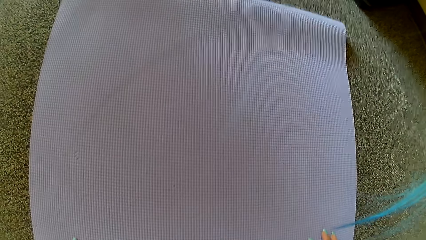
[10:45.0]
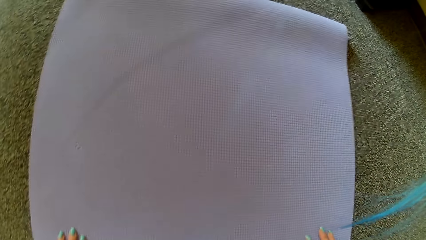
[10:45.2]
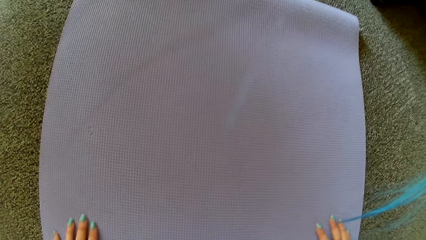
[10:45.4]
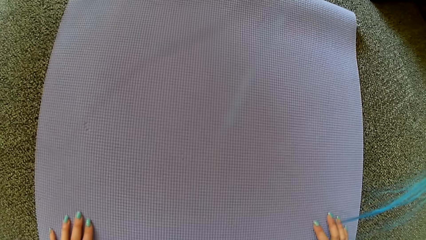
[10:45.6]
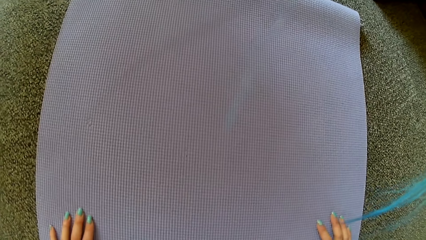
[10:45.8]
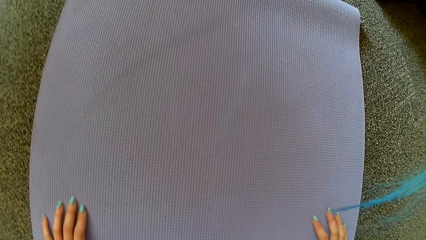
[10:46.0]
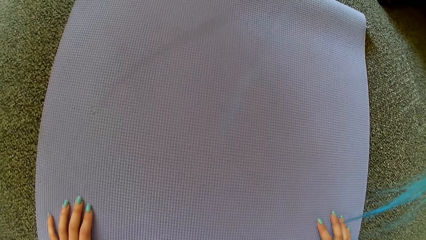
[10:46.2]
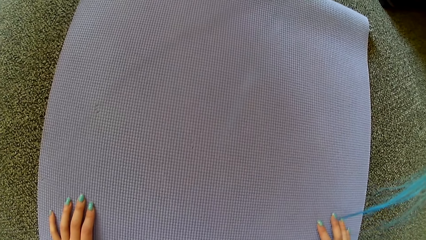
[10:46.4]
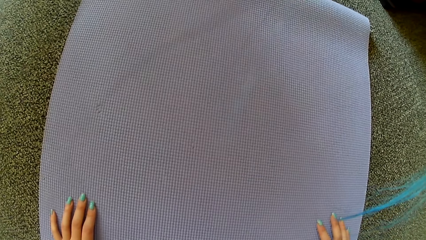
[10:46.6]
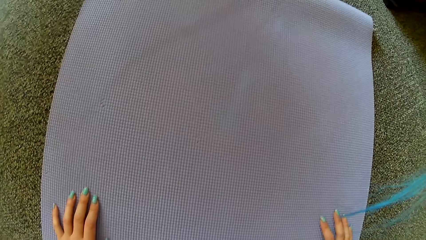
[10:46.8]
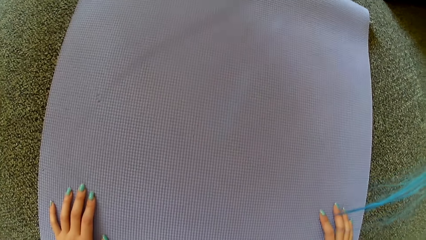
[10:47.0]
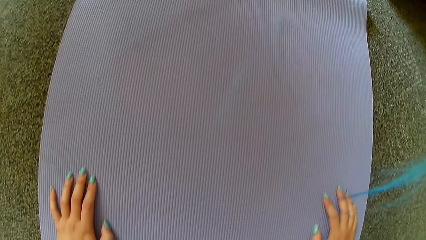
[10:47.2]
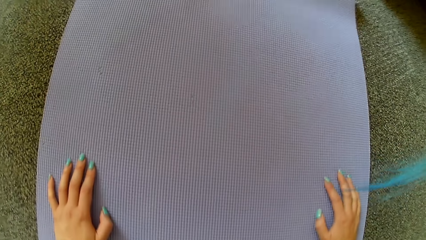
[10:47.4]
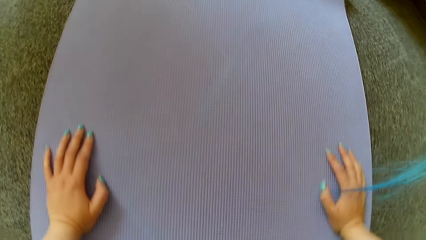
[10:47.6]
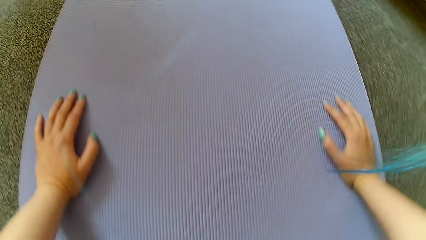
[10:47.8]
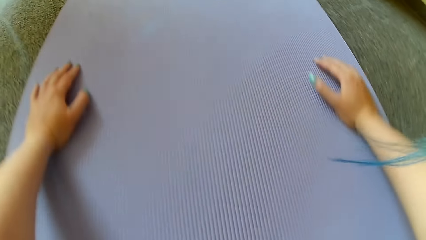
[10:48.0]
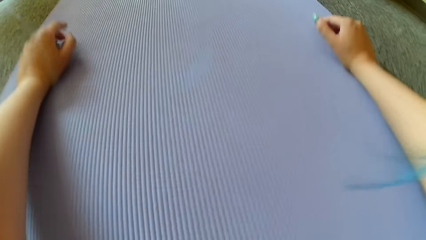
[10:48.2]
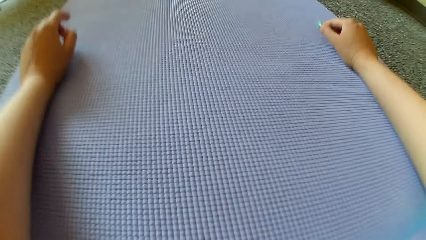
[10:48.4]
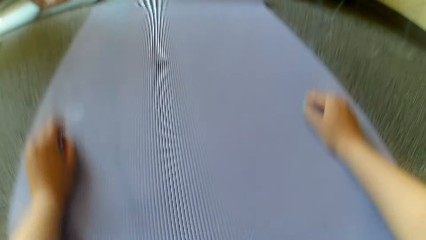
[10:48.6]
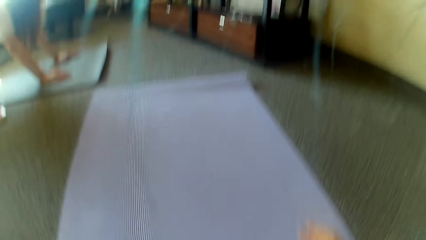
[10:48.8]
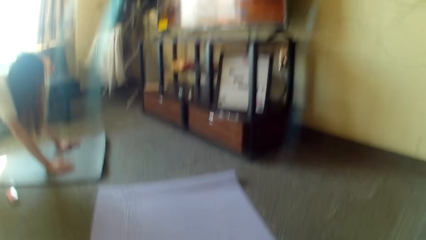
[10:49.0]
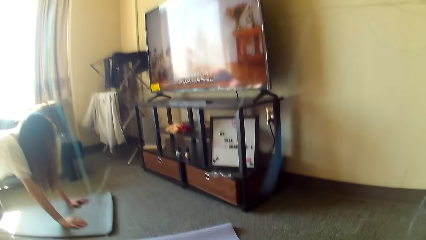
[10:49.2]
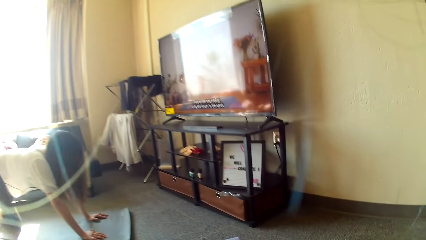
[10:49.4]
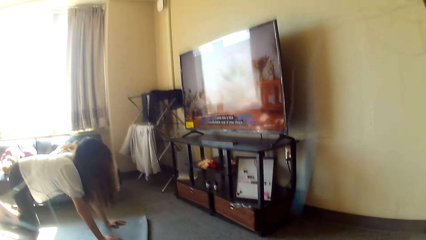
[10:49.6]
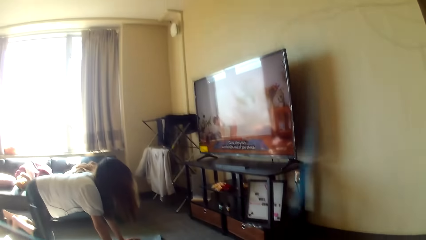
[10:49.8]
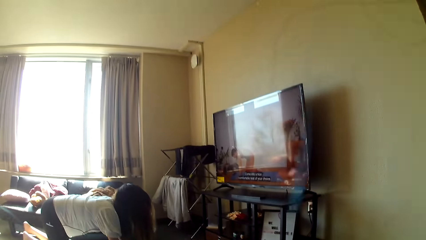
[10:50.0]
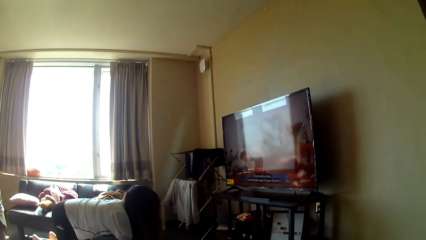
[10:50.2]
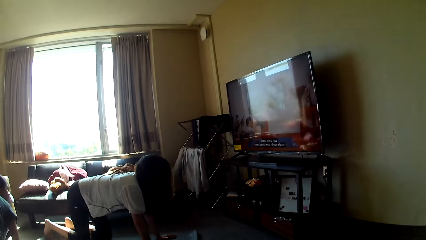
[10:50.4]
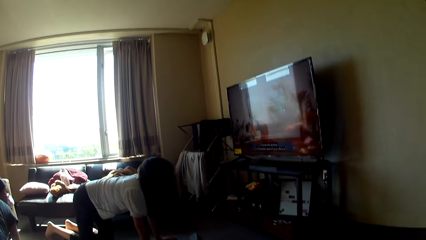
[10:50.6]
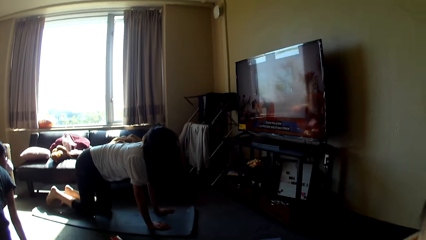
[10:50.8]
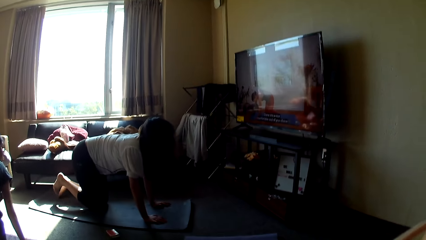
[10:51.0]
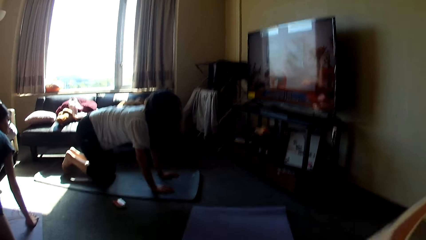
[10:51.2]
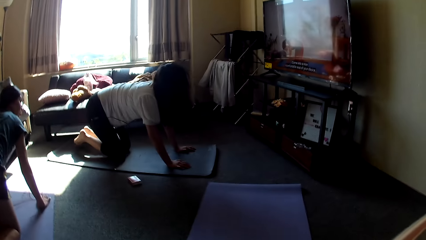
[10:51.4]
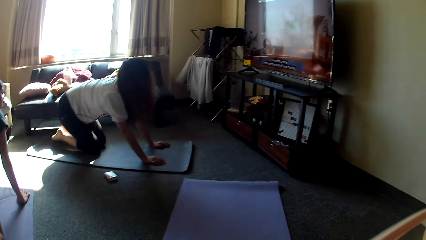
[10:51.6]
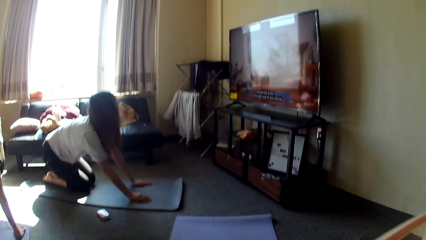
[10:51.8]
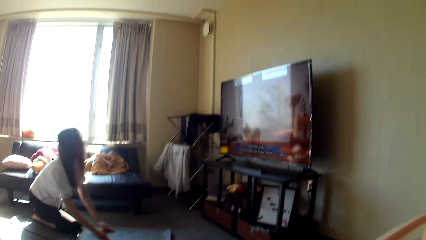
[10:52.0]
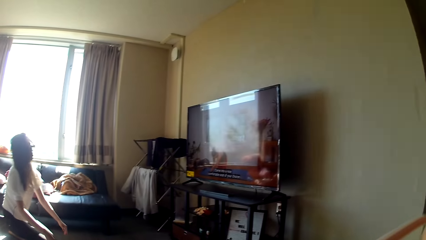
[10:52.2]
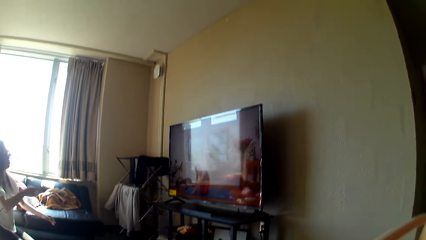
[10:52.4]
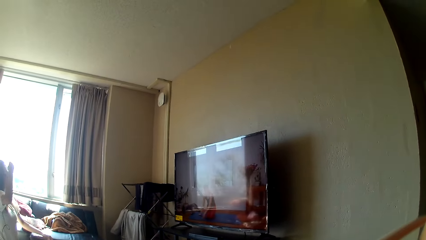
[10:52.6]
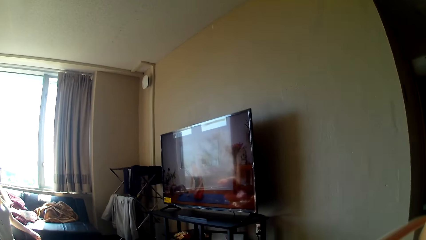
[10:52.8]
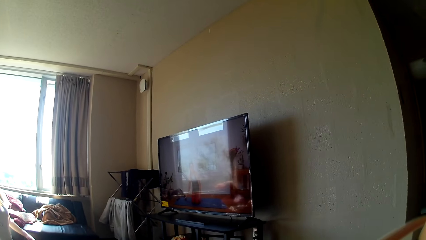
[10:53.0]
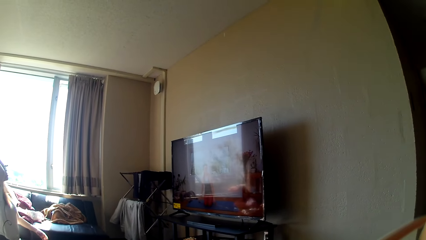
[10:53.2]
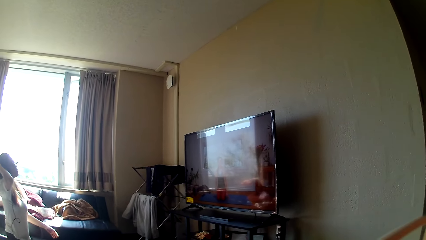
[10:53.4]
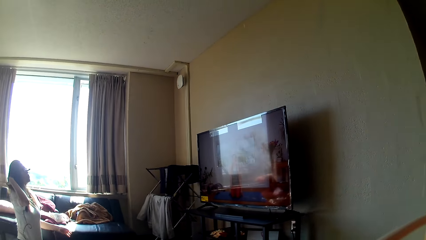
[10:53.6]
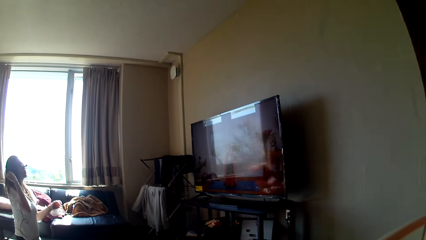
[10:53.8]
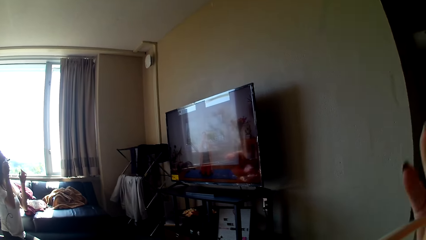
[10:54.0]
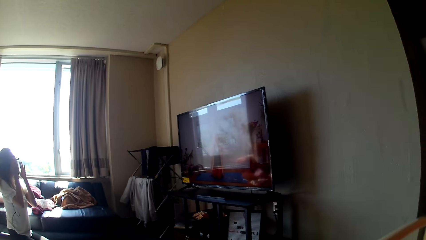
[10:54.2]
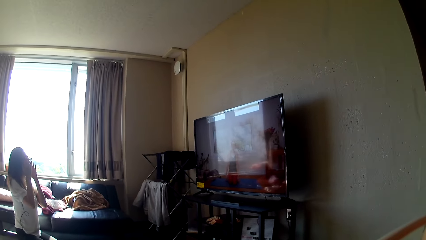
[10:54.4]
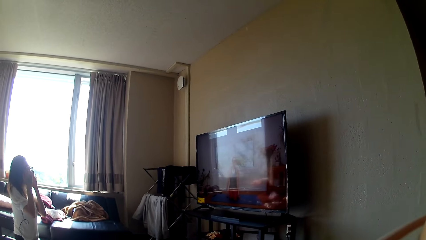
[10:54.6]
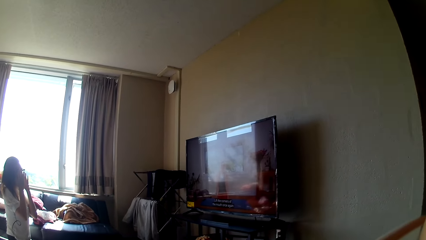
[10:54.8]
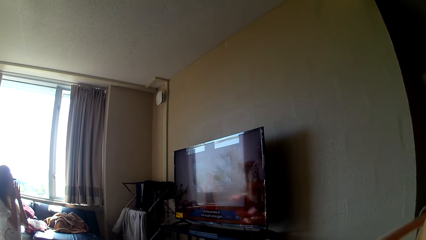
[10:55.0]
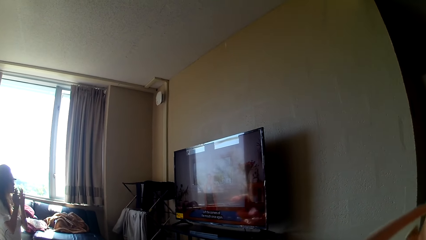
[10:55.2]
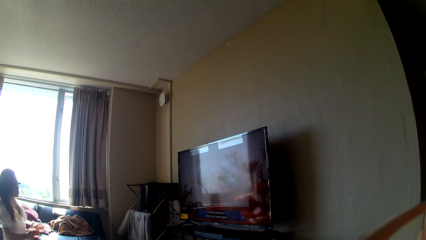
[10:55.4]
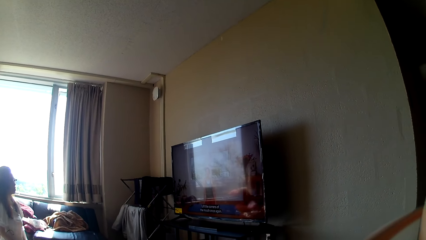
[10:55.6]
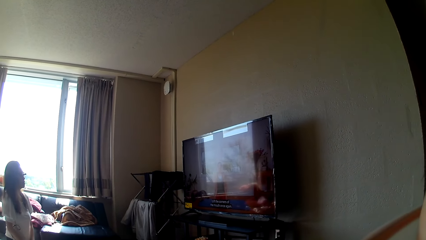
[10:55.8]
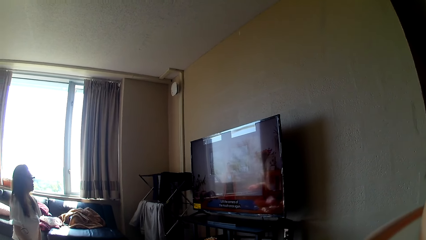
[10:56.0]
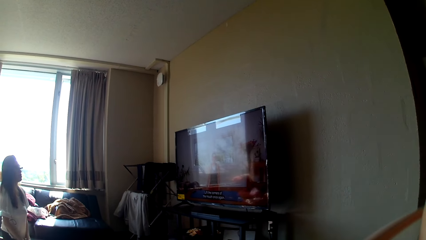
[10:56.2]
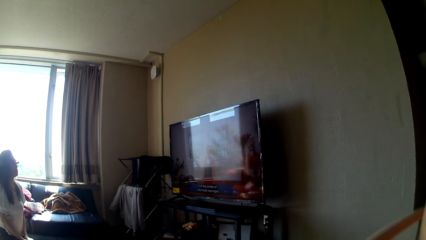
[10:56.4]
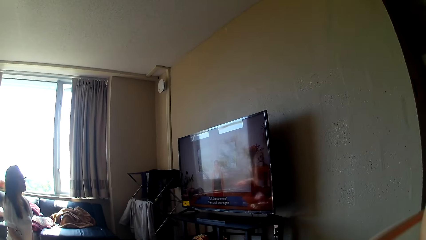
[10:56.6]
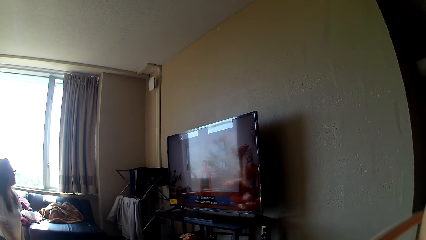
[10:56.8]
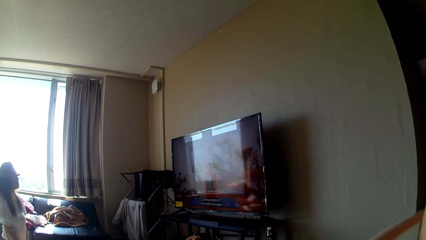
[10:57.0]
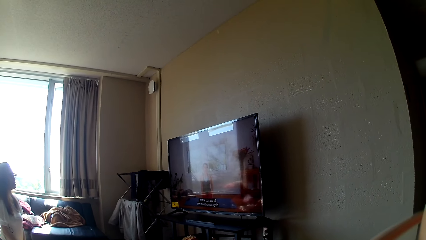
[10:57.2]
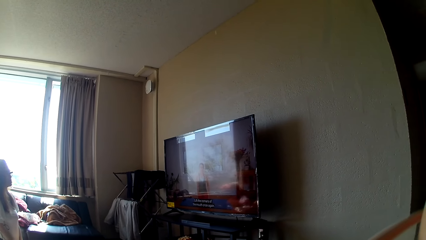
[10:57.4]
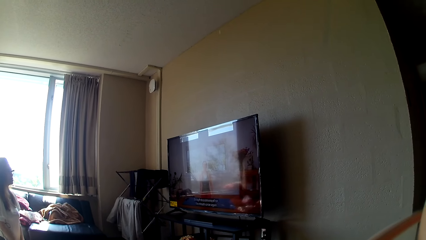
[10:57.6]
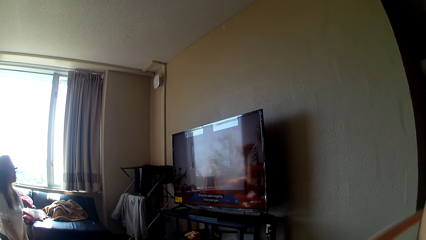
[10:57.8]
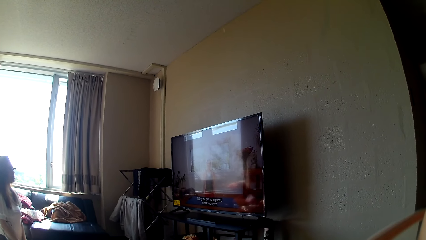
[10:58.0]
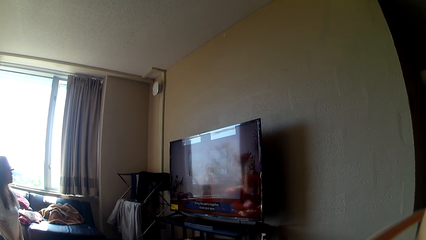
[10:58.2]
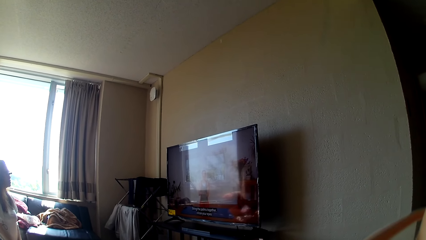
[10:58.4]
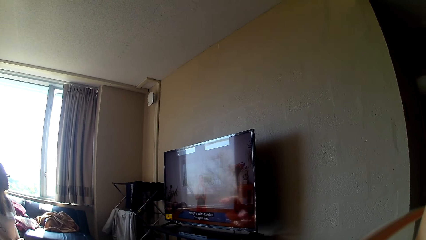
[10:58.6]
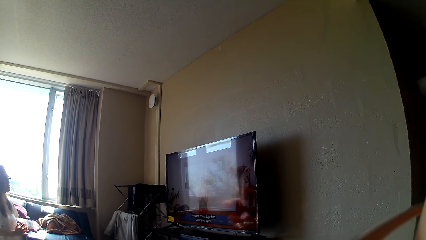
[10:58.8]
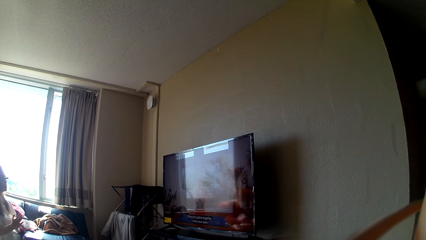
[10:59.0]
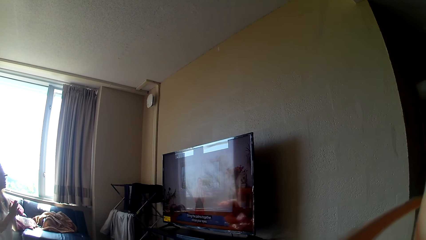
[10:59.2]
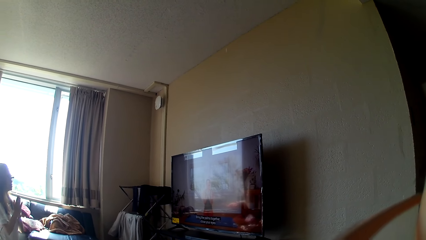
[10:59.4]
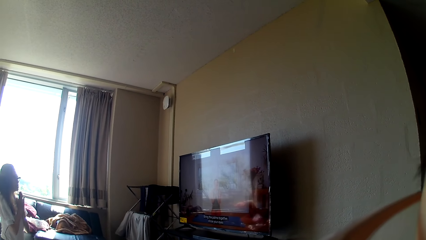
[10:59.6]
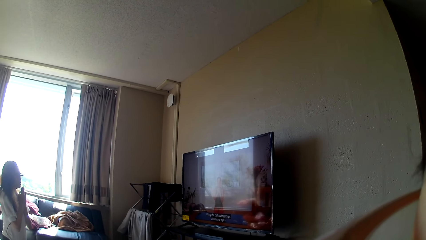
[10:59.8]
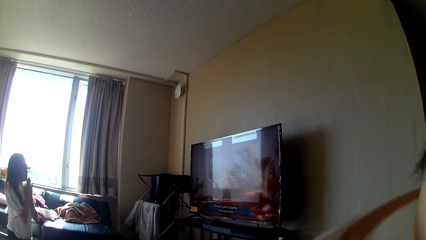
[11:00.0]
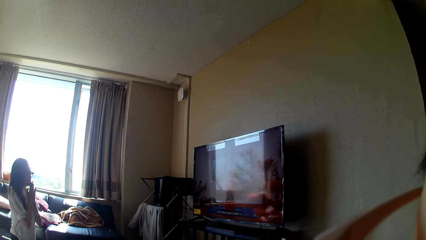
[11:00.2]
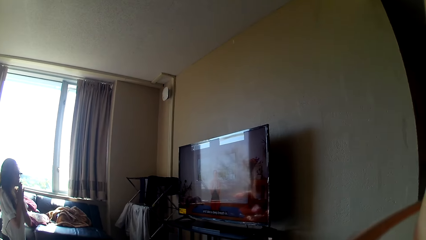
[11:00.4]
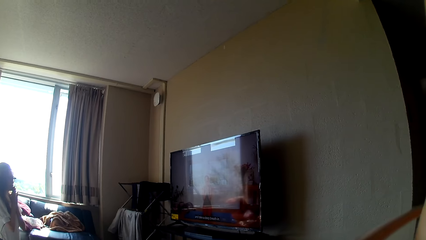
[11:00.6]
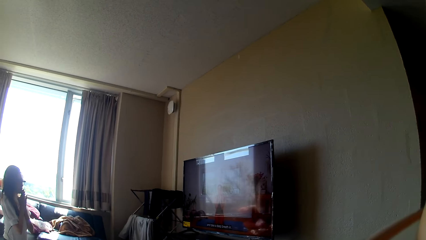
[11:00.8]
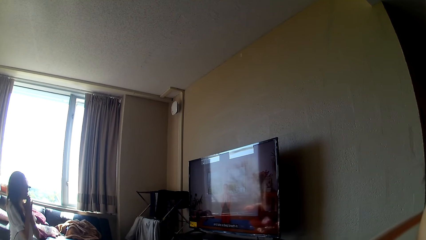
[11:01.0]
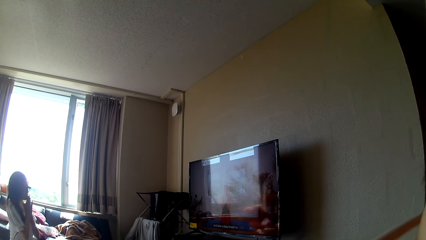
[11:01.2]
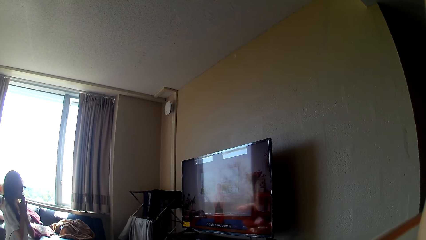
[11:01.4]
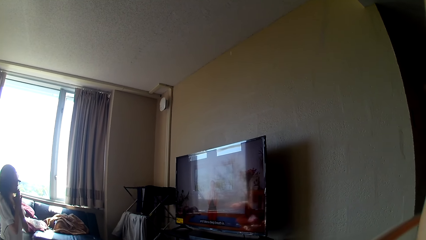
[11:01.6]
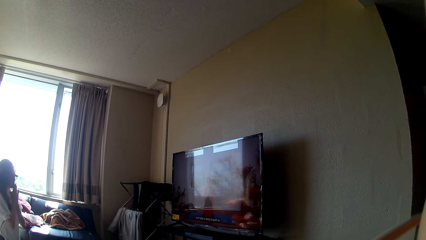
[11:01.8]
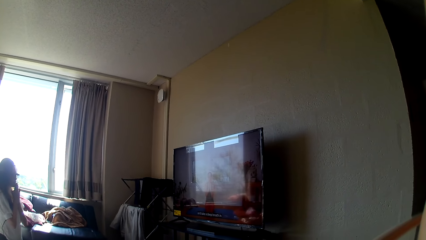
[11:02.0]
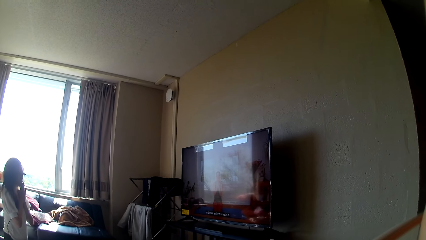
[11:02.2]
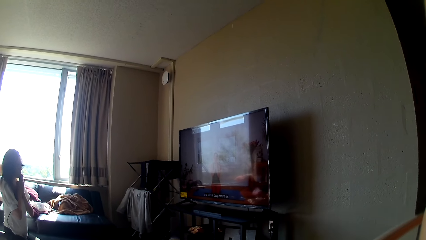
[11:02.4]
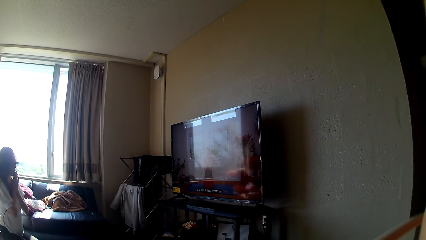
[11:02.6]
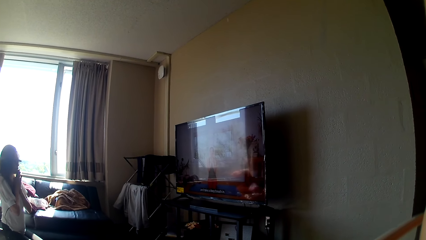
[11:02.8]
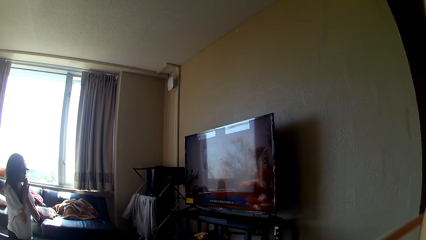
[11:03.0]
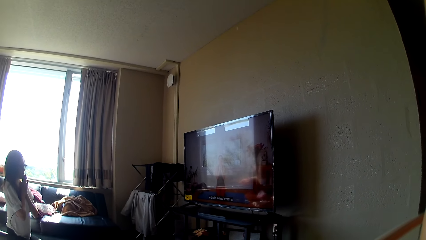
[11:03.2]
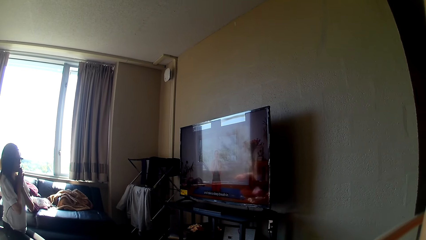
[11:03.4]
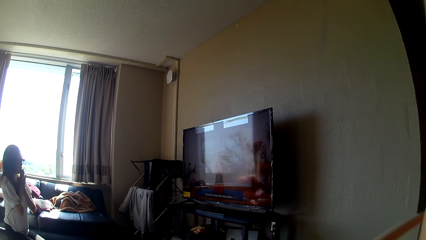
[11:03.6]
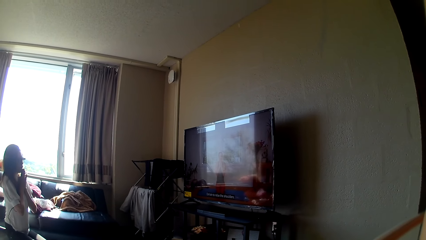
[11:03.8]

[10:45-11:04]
The camera wearer moves her hands. A lady moves. The lady pushes her hair back, touches her spectacles and puts her hands down. The lady holds her hands together.
